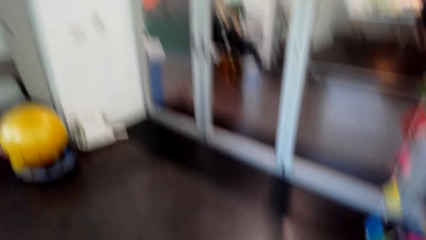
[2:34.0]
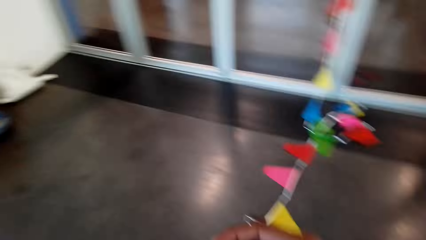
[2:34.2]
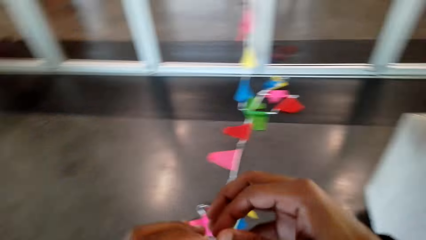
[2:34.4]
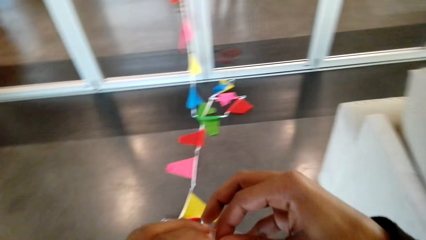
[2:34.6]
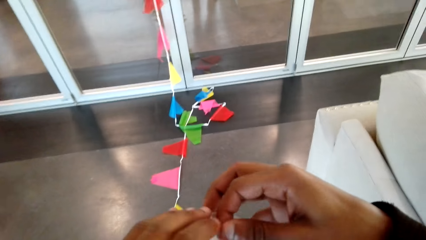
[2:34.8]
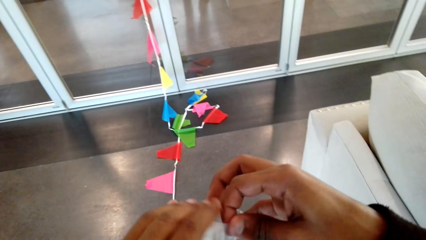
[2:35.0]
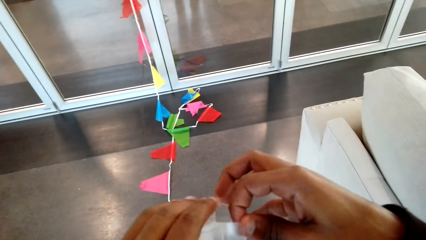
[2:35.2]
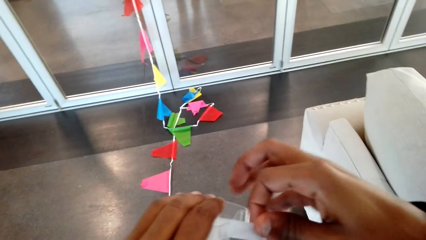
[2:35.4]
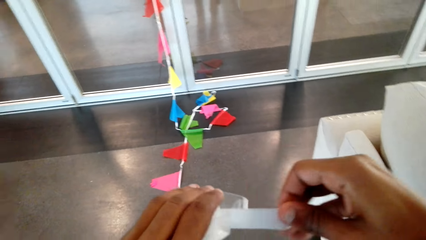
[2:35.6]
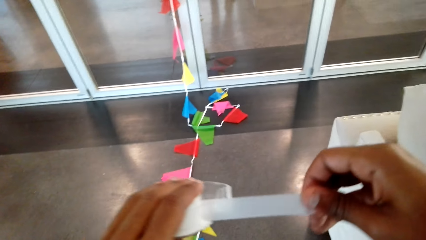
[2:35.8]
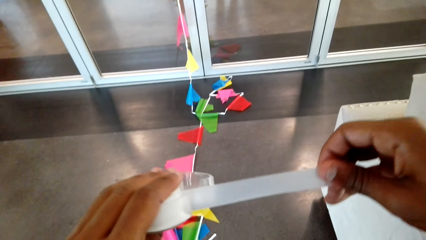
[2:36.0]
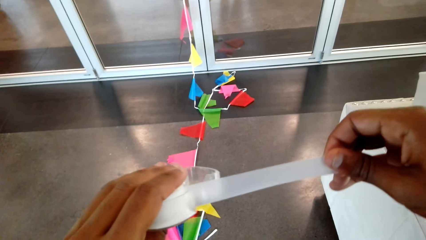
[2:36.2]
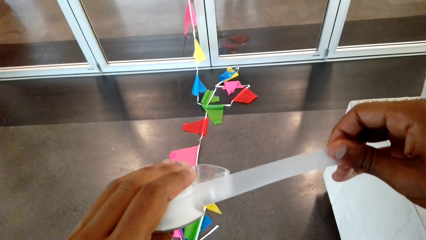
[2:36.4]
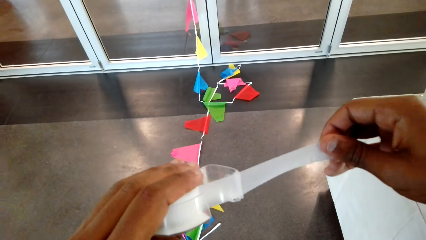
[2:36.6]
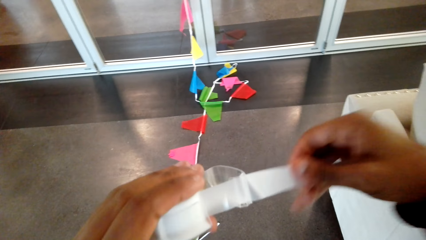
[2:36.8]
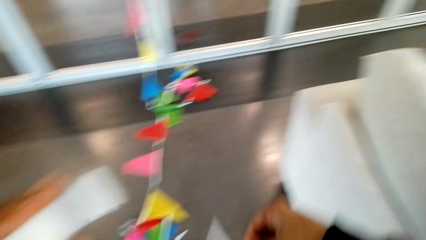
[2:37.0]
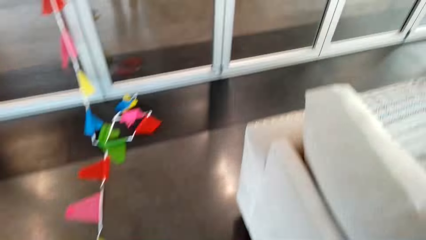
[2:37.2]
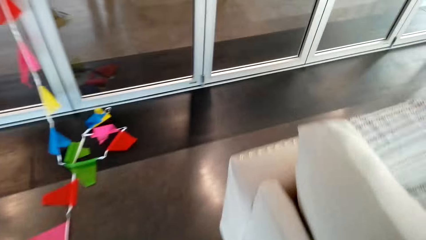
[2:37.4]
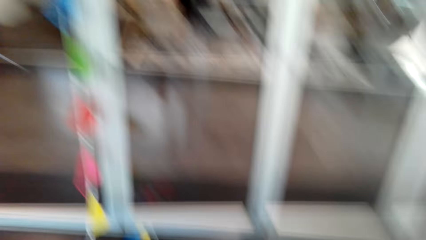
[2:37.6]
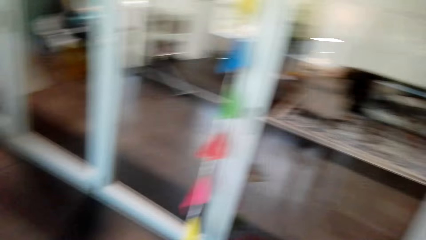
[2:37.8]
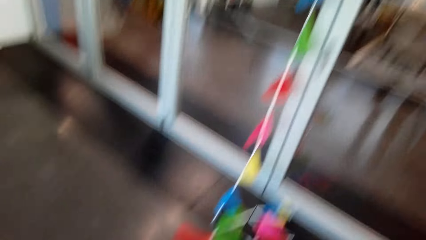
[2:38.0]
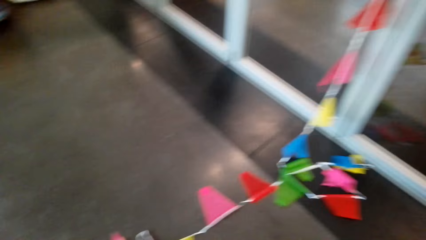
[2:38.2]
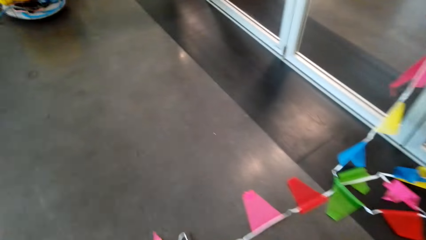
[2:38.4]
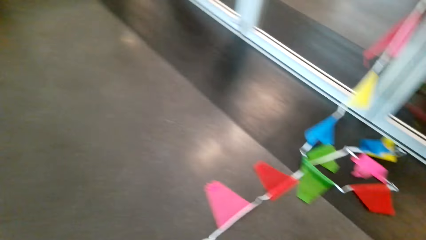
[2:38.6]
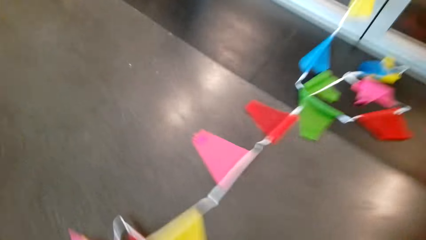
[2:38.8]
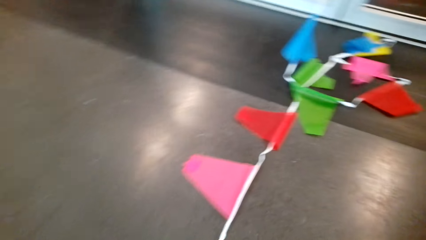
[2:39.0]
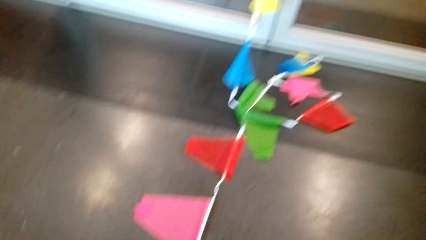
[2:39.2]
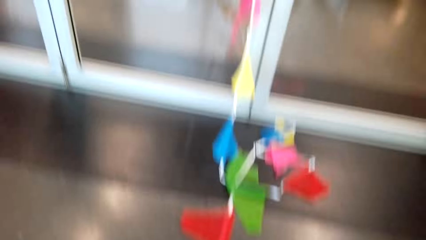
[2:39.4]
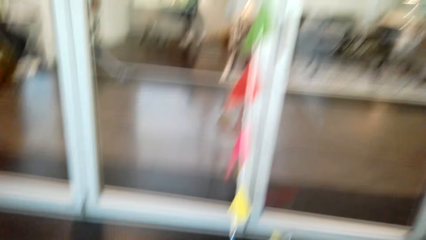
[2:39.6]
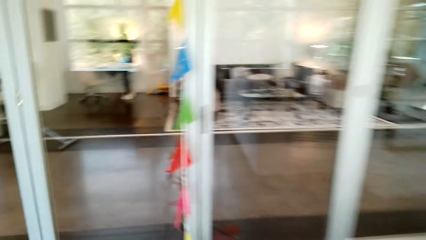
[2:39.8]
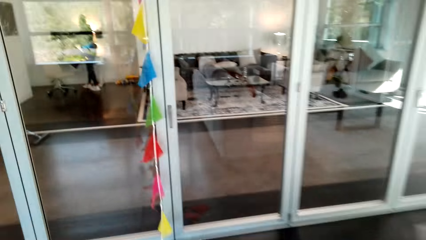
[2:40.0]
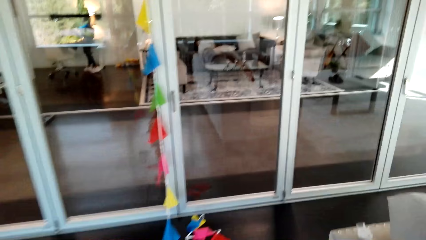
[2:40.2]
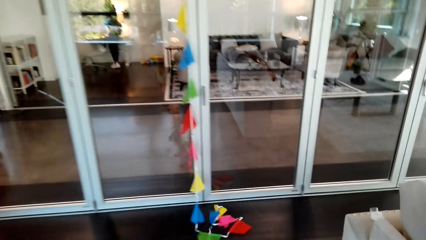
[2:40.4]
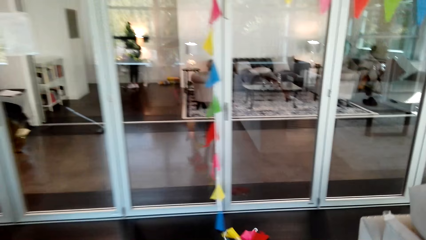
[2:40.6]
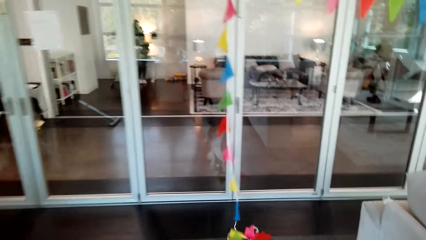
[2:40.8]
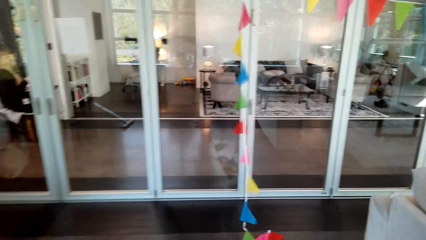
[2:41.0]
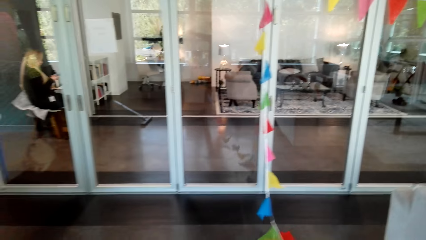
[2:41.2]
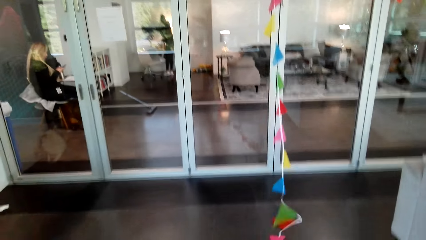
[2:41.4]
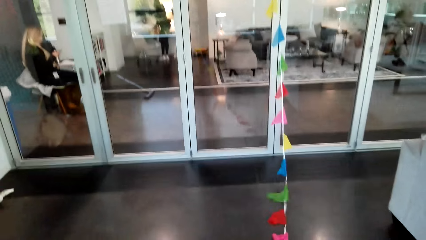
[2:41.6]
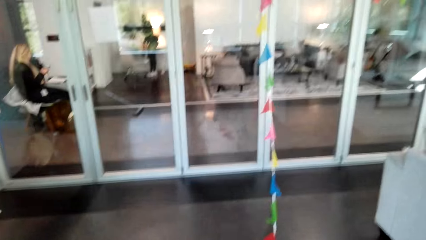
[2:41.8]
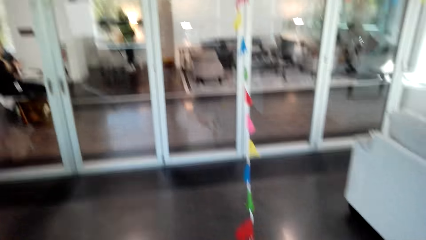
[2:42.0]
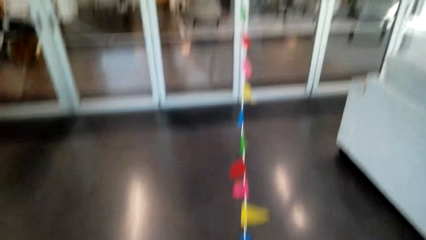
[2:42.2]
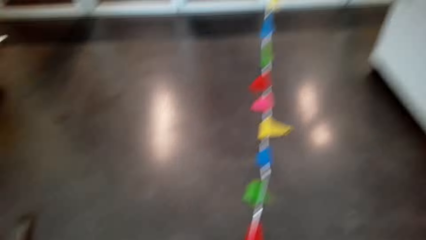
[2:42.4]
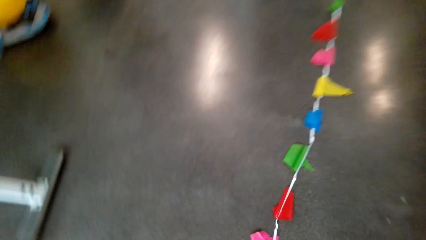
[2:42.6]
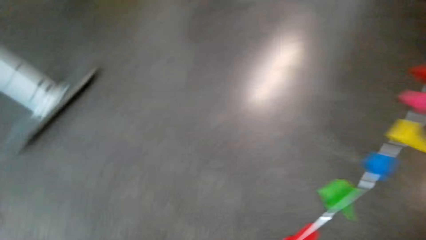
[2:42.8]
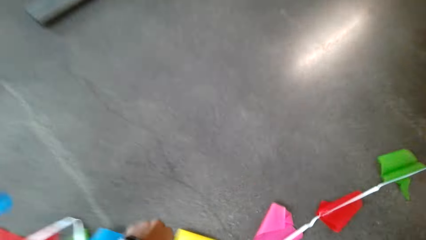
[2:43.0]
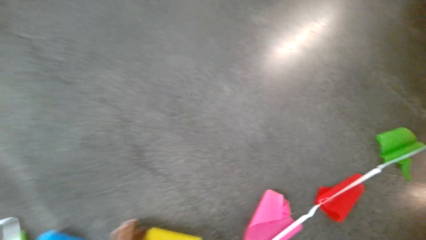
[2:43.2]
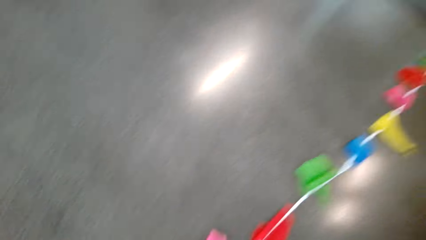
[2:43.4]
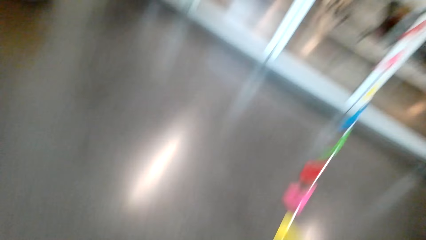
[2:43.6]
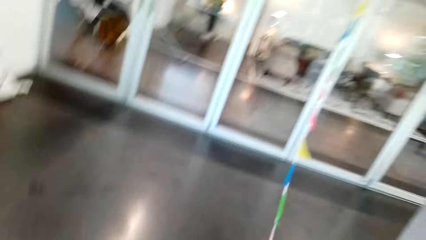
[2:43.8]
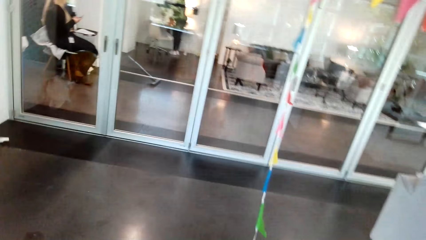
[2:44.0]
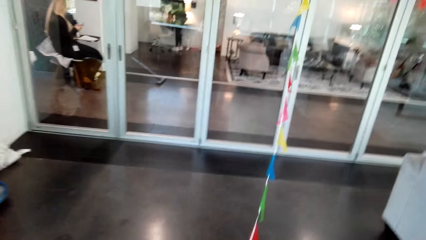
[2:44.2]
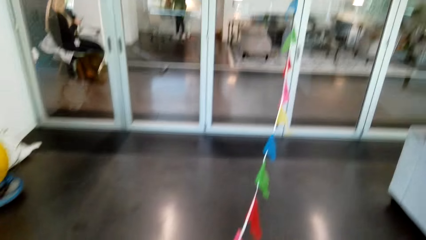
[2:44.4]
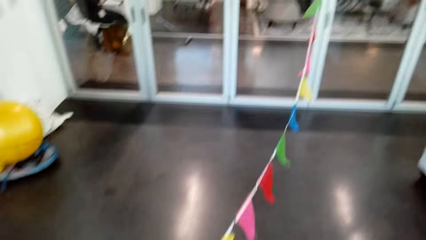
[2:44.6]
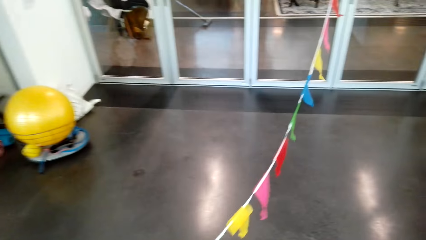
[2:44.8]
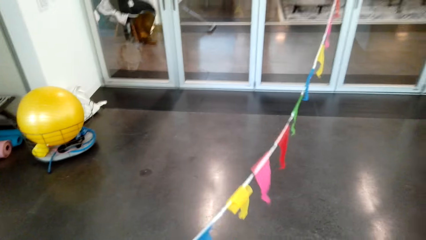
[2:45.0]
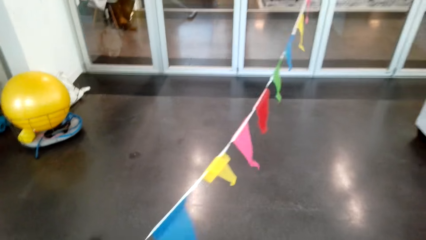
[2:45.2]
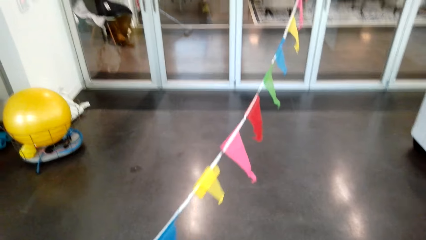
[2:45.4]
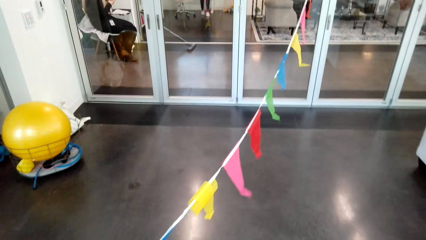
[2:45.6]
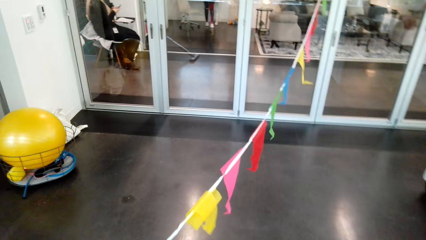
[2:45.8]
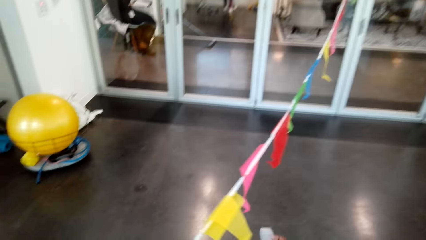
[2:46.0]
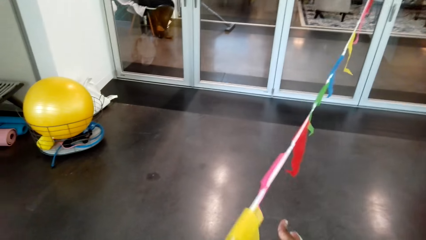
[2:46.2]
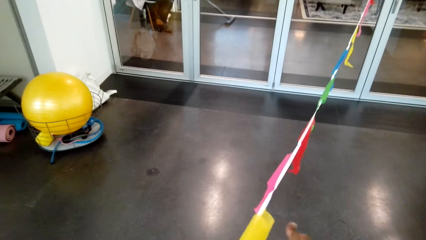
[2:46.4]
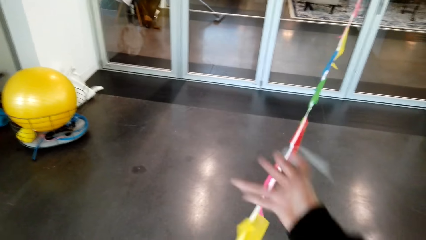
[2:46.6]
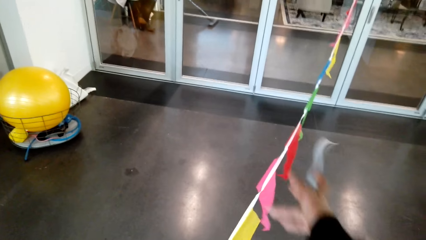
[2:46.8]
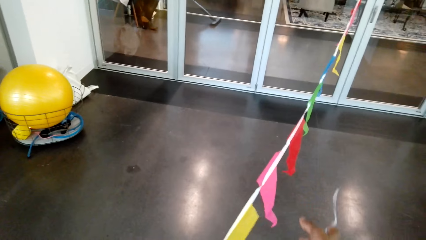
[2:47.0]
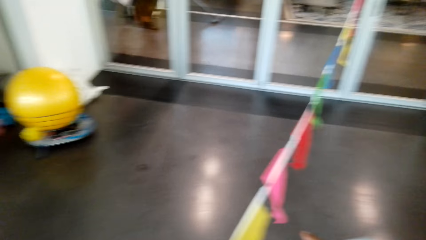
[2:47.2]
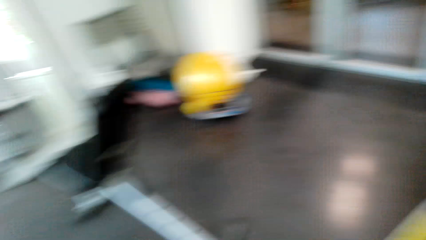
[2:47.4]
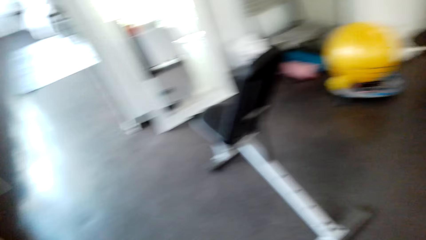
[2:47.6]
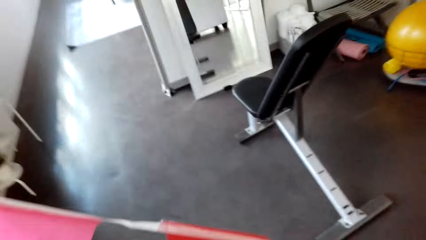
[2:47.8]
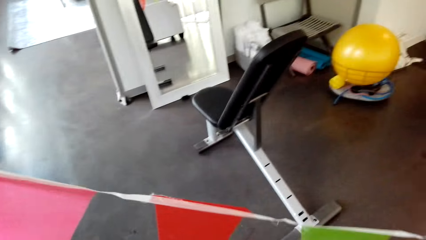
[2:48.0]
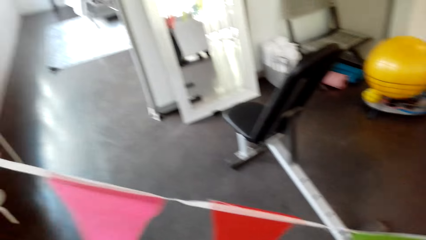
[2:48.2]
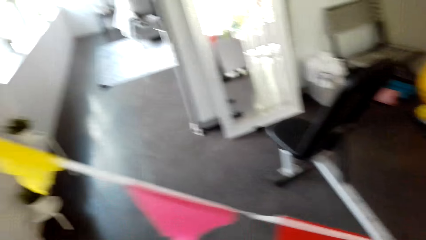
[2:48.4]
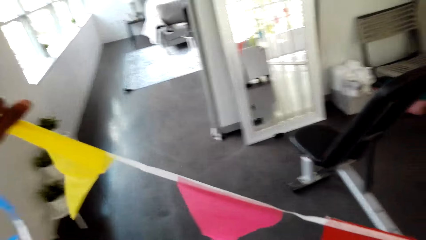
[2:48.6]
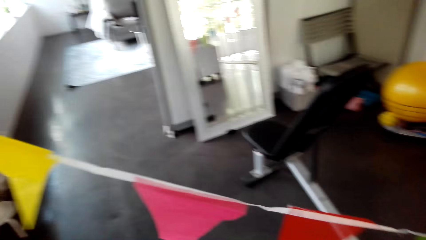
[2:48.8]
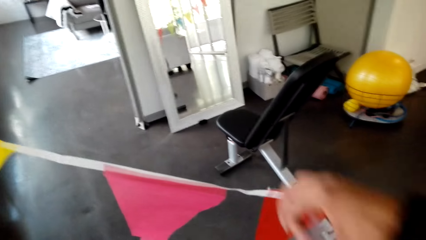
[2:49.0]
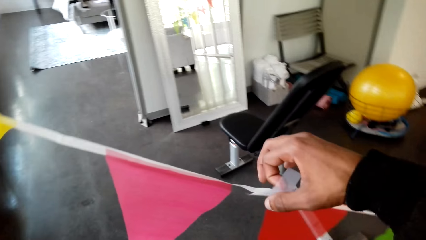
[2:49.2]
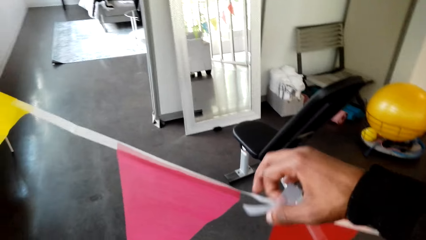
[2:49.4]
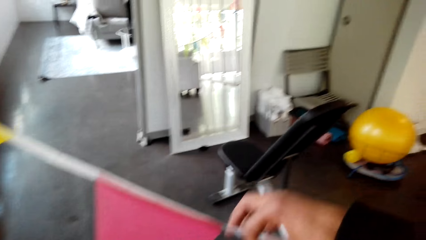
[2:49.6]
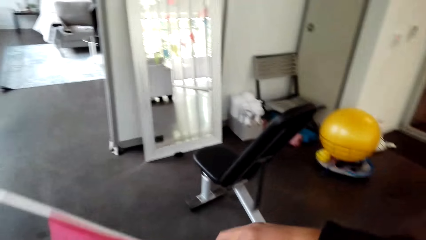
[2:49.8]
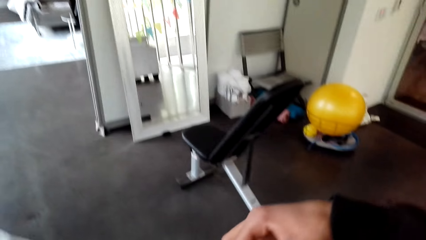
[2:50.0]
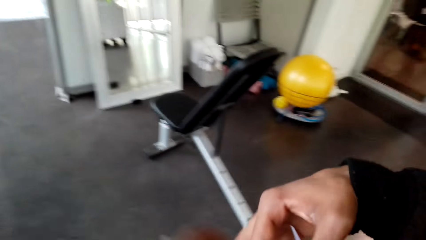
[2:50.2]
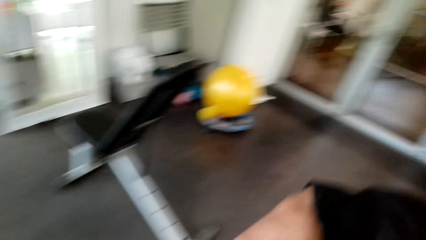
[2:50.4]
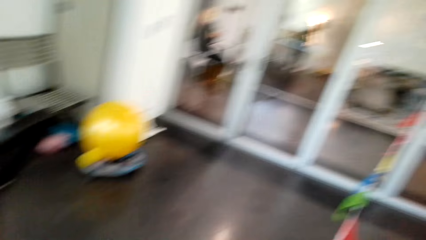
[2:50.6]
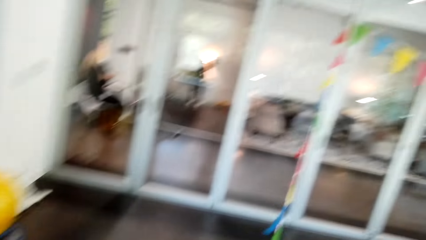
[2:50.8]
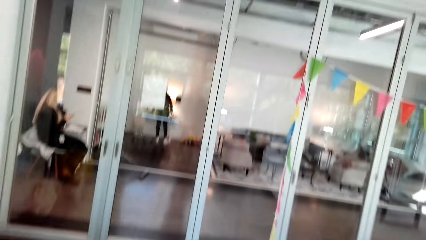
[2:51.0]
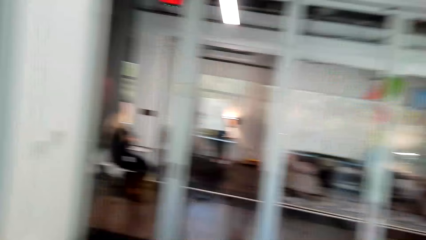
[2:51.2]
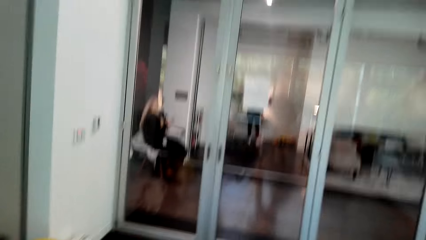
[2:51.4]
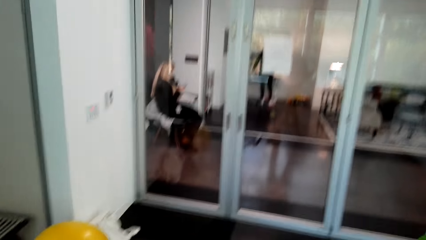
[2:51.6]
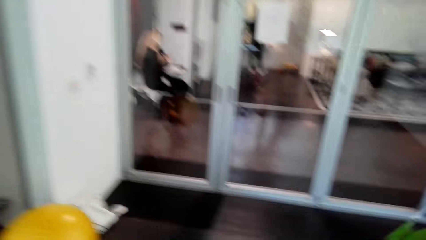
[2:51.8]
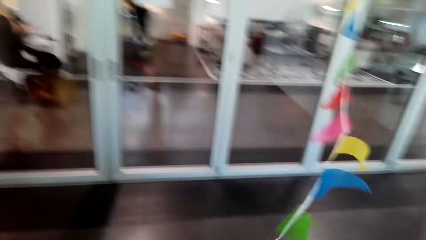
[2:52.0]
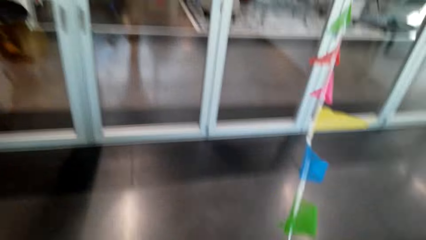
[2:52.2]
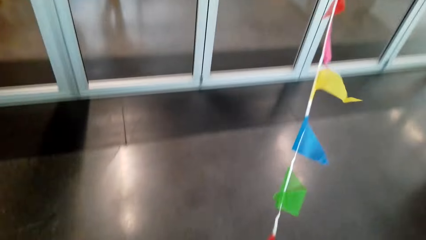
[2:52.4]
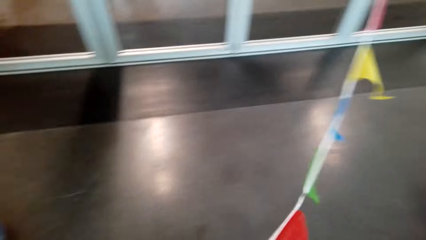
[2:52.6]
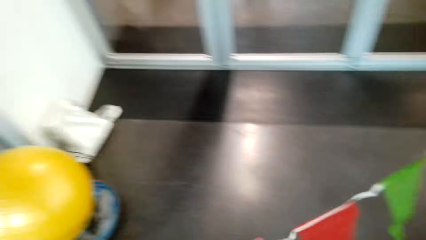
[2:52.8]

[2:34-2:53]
The camera wearer cuts the sellotape. They pull the sellotape. They move the decorations. They pick up the decoration. They stick the sellotape to the decoration. They look around.
